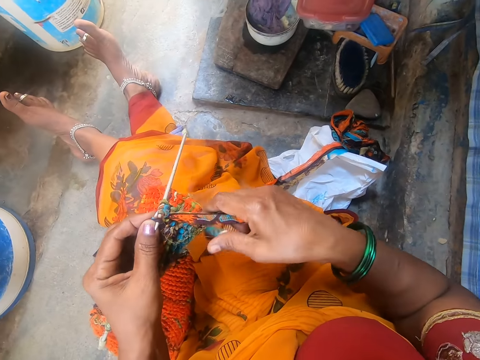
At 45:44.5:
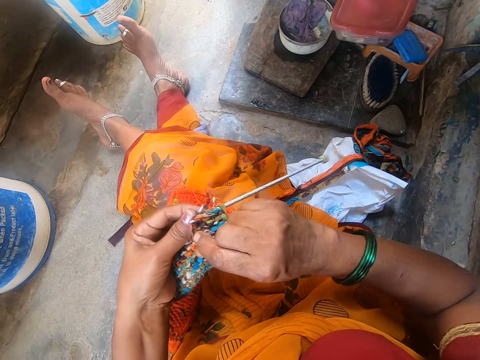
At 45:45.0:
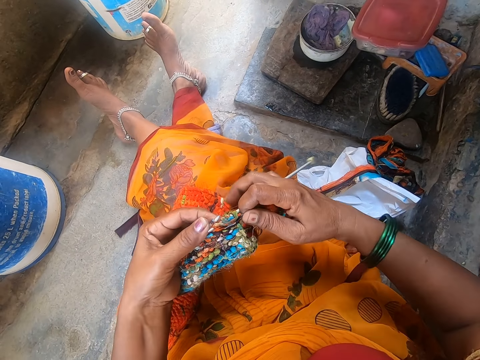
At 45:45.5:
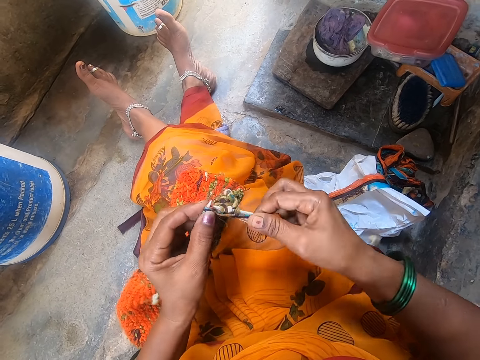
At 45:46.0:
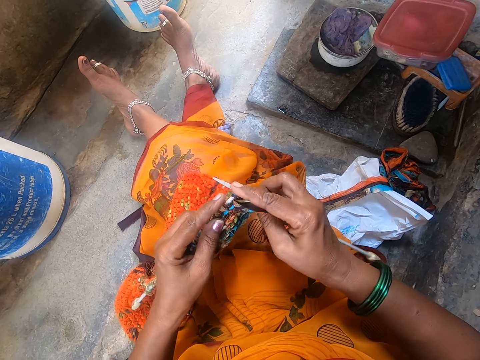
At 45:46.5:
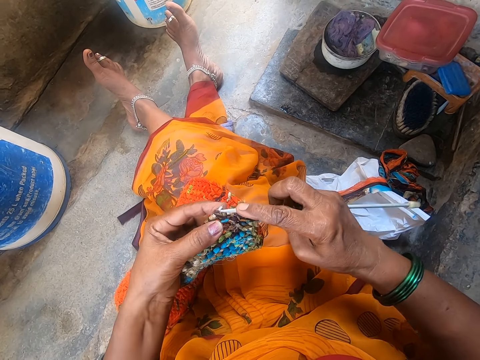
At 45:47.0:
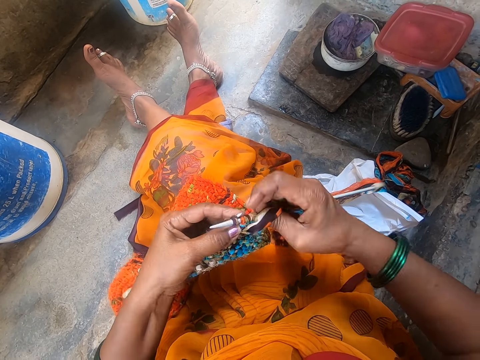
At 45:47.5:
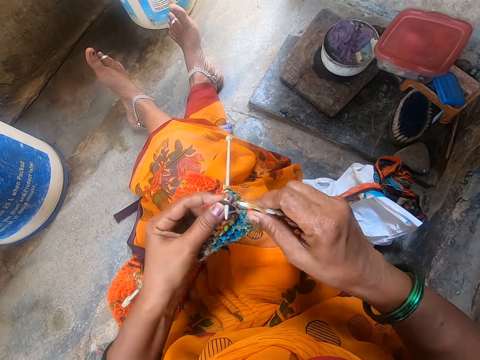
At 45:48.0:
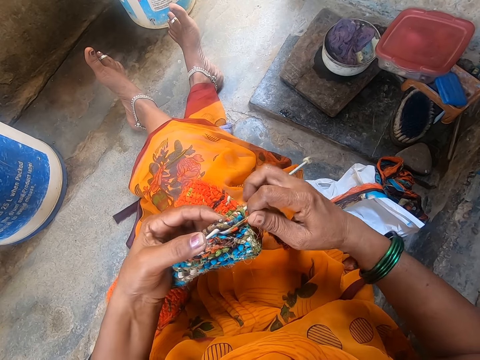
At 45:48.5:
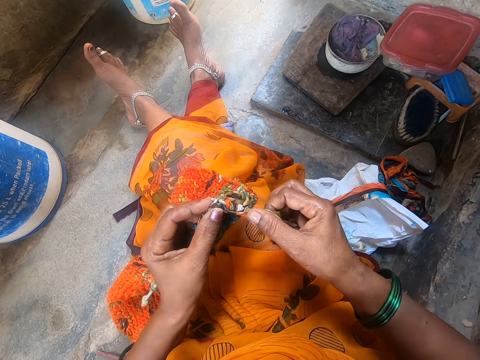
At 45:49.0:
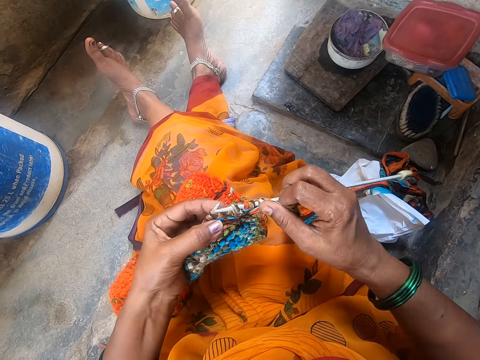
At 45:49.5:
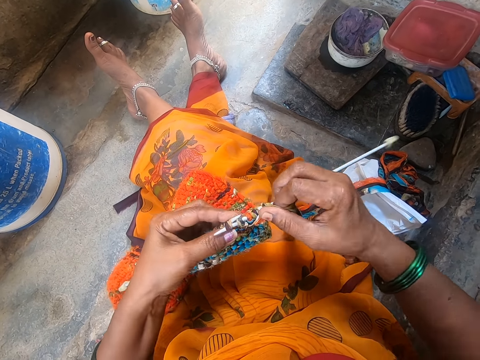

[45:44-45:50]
The camera wearer sews fabric.

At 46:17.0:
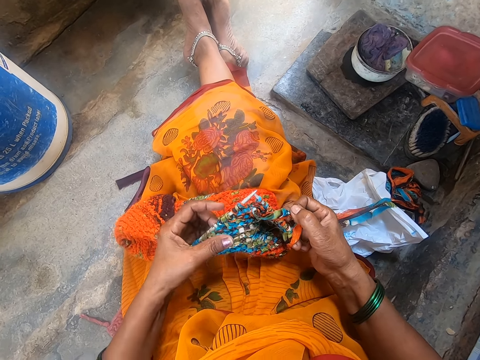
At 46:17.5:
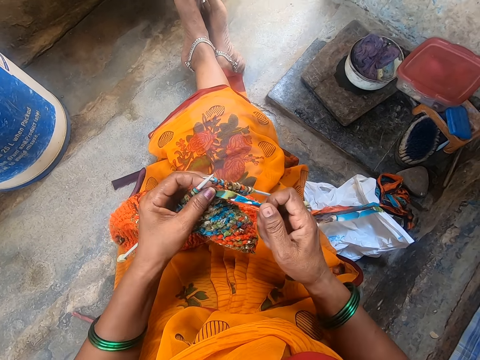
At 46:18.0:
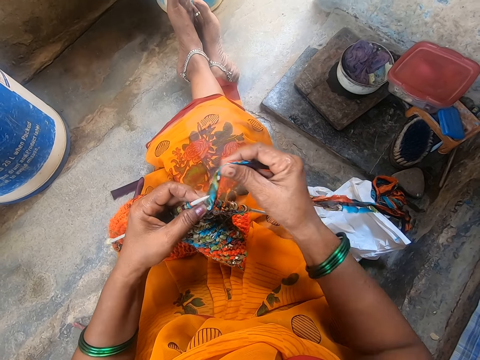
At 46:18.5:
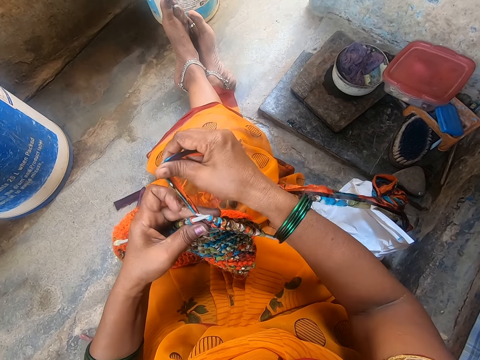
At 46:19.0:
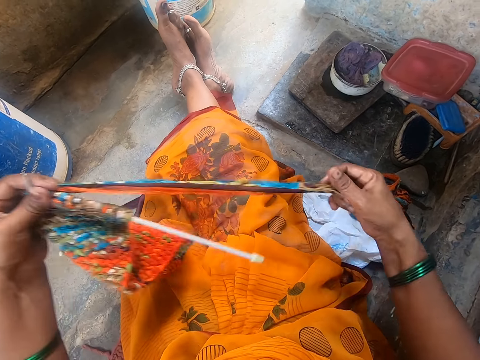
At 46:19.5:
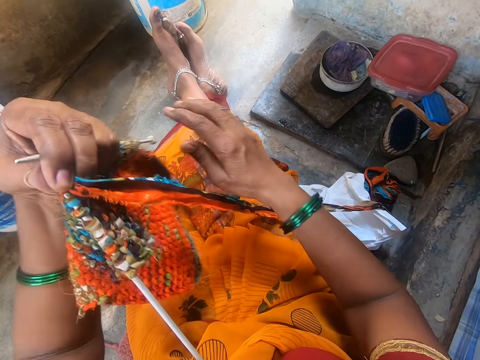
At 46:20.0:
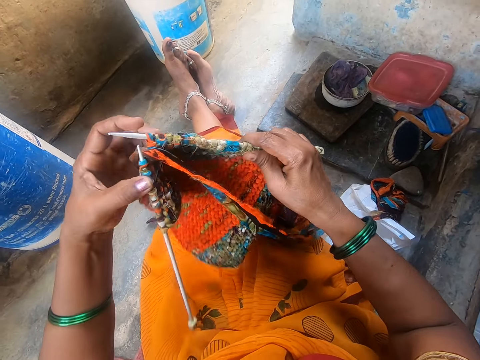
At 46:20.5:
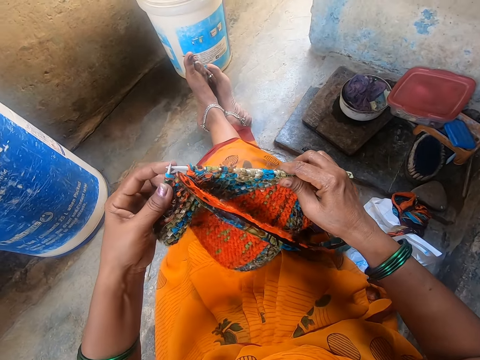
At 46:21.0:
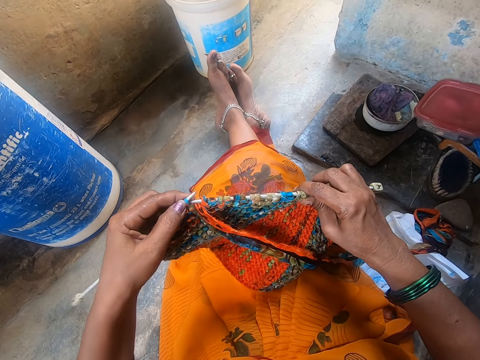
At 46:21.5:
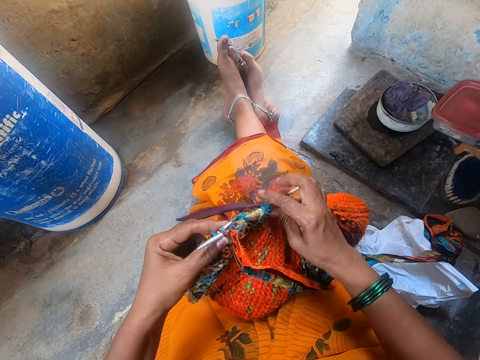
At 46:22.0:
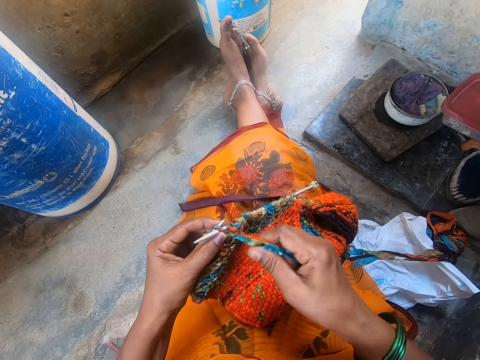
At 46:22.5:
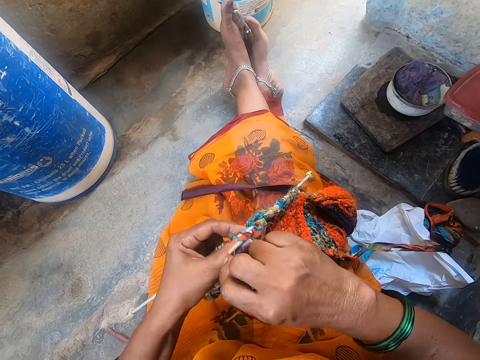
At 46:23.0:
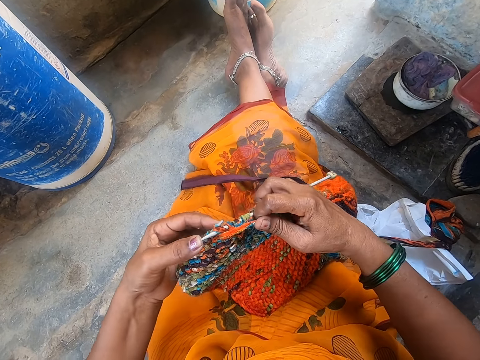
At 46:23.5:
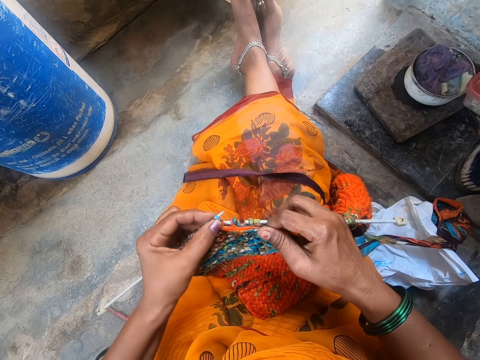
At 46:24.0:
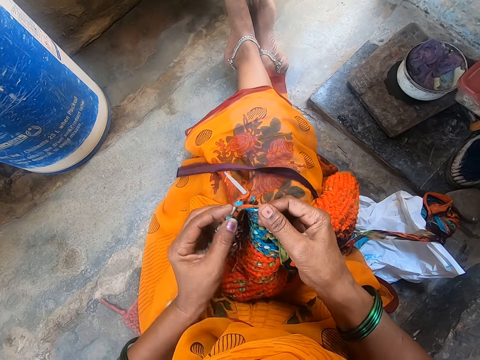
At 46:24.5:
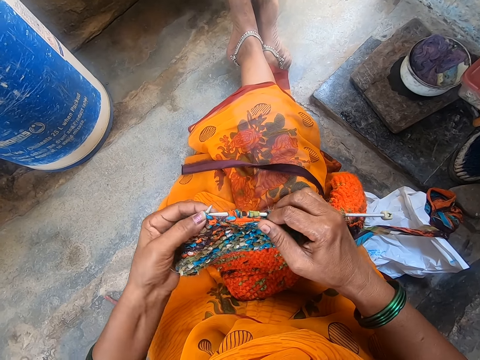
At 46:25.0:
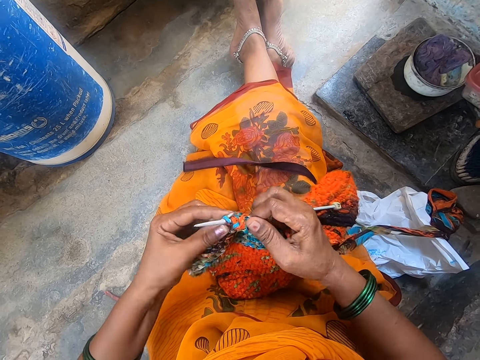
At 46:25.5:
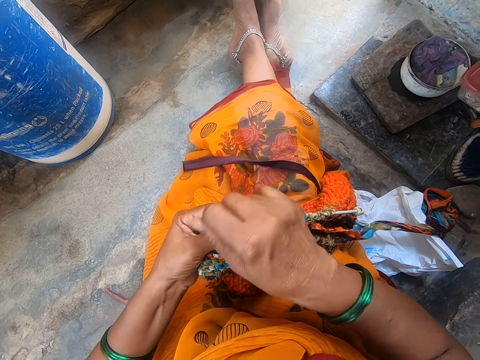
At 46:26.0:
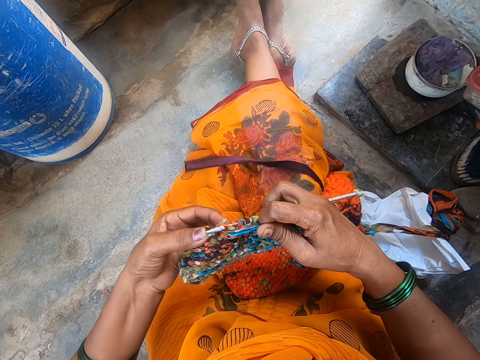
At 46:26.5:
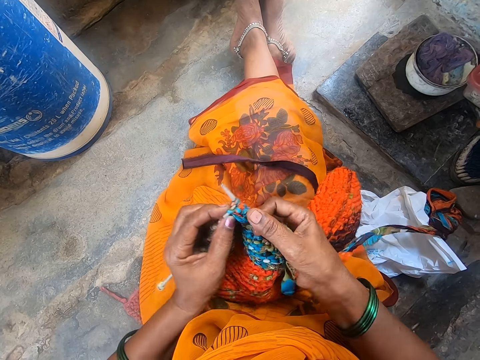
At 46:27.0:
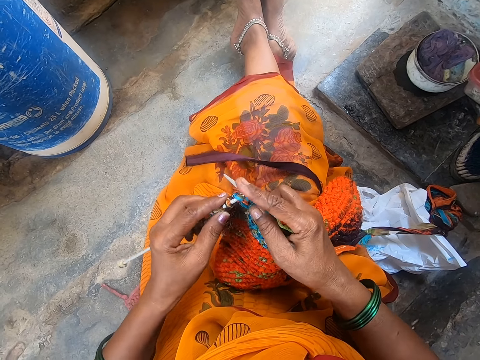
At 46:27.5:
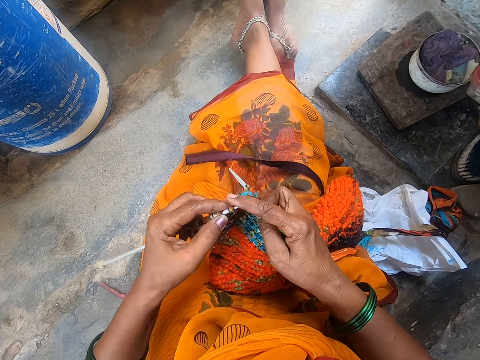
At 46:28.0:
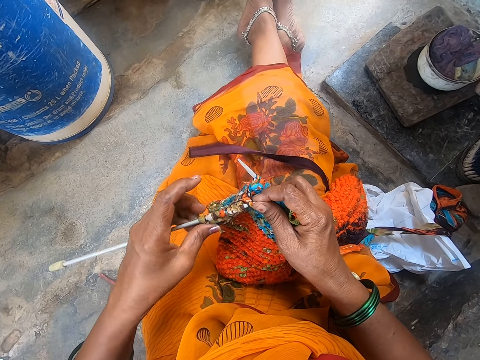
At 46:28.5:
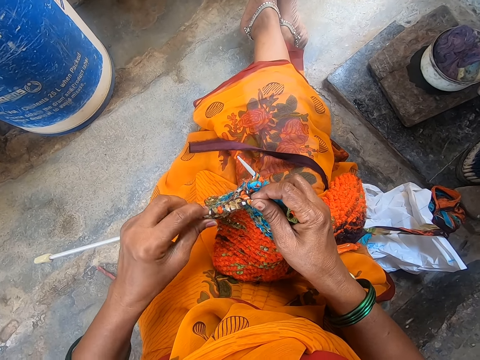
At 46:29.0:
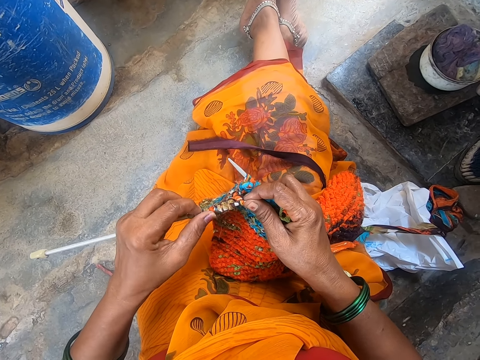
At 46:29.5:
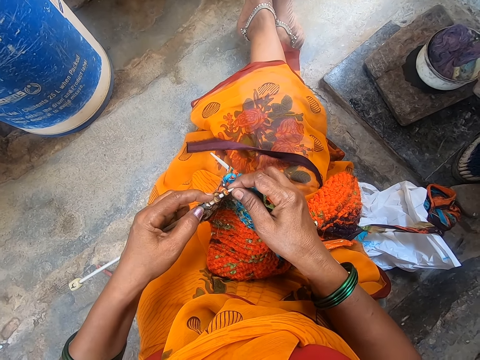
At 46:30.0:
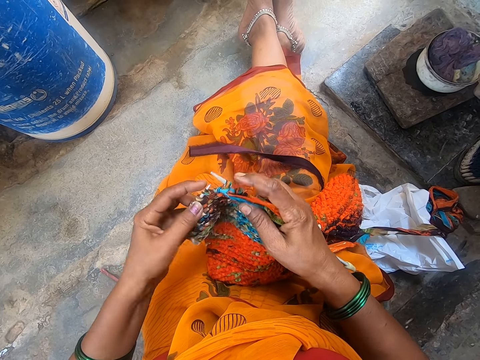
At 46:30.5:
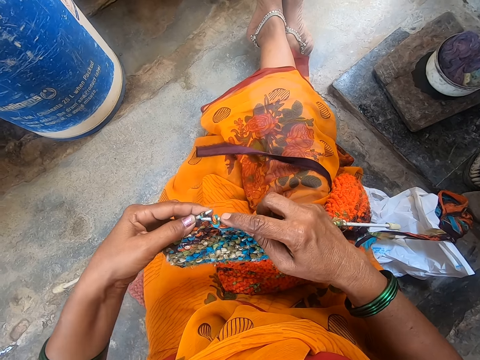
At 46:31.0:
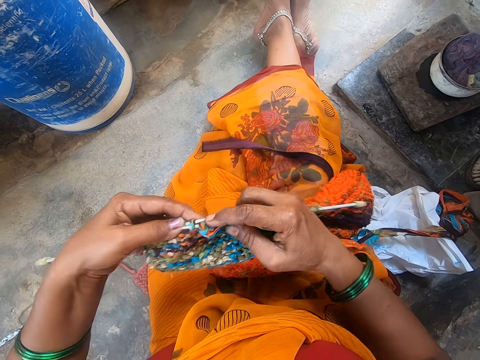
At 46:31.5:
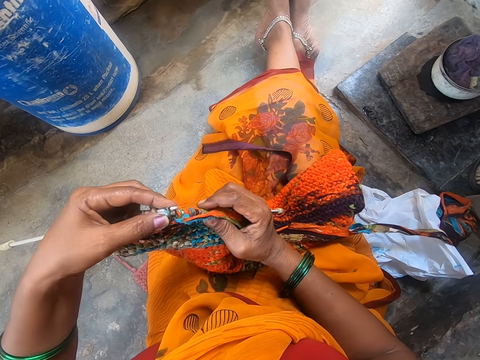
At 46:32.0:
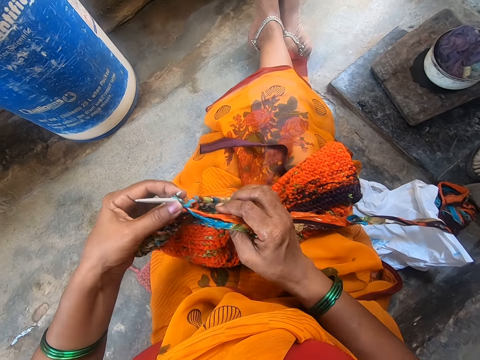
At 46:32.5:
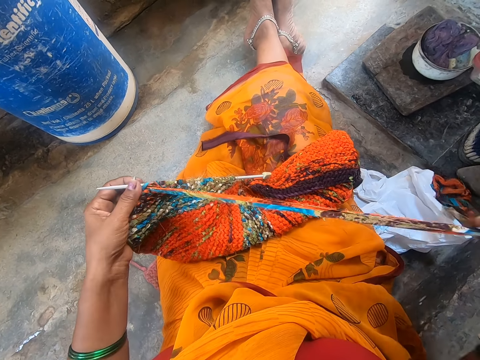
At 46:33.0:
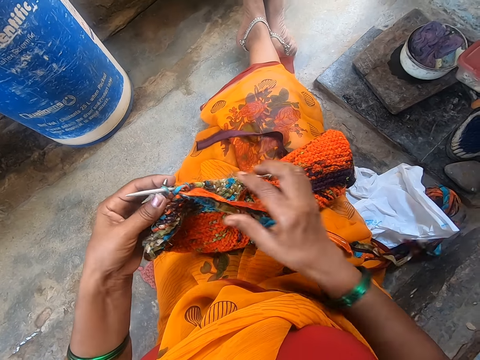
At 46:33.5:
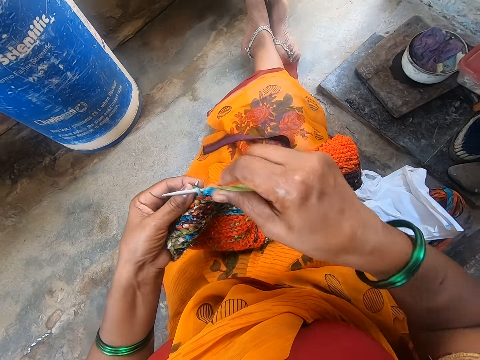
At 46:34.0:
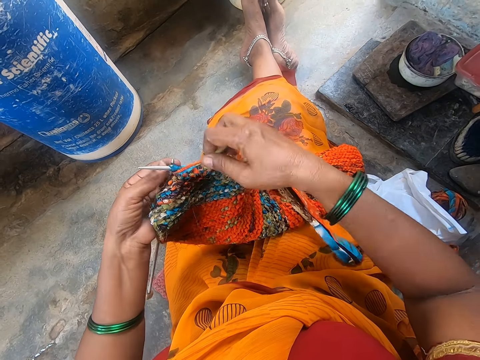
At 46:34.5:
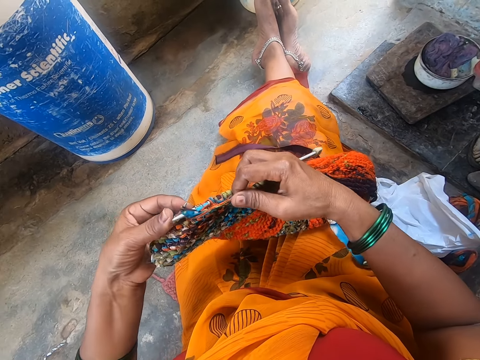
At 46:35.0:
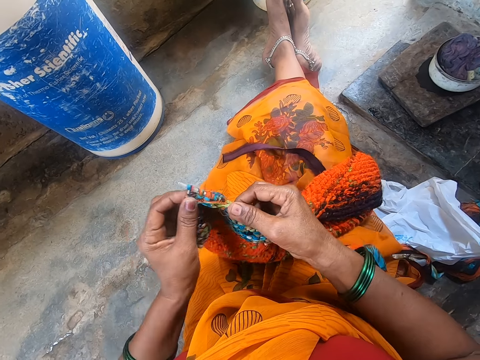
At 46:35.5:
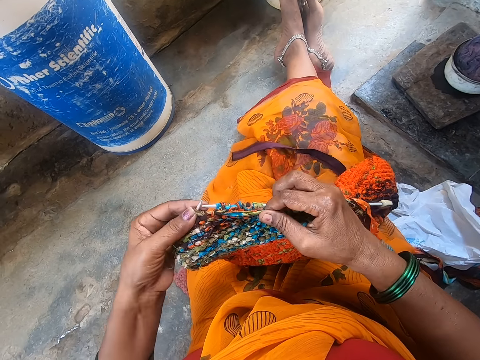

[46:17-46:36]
The camera wearer turns the fabric. They sew the fabric. They look at the fabric. They sew the fabric.

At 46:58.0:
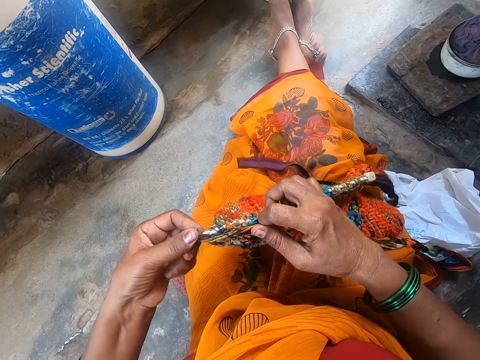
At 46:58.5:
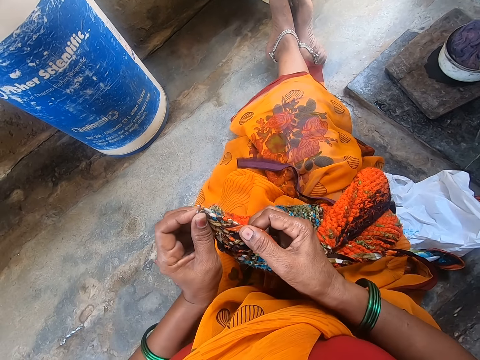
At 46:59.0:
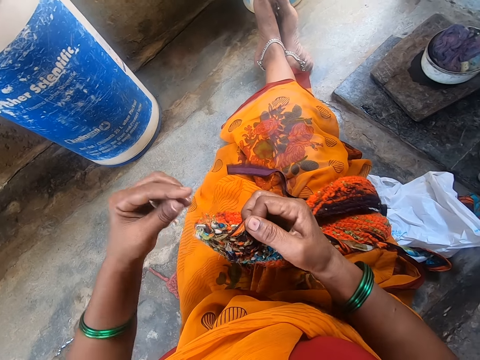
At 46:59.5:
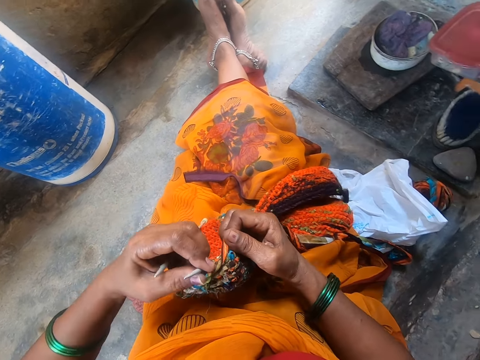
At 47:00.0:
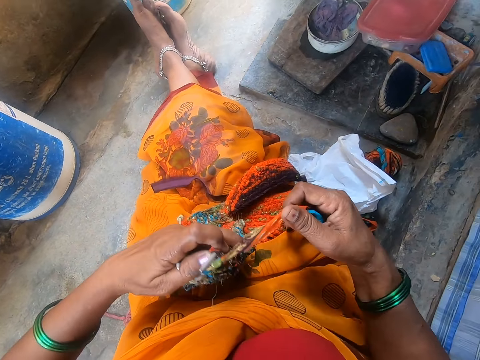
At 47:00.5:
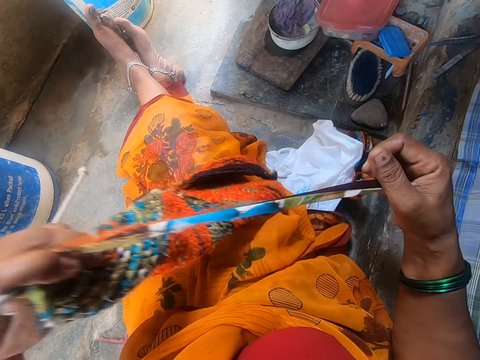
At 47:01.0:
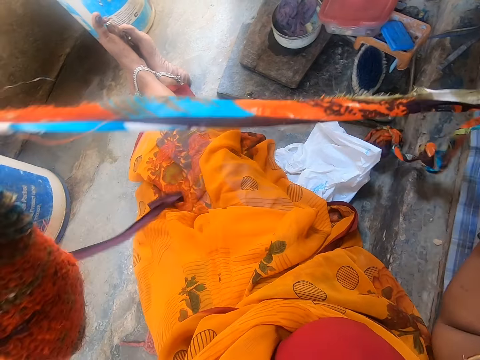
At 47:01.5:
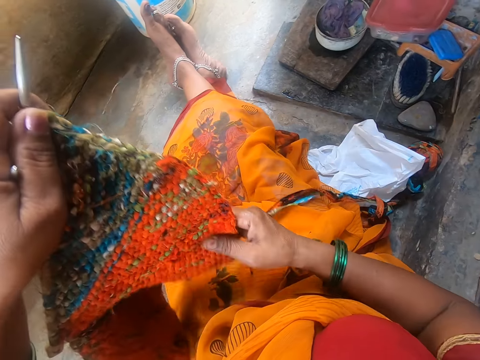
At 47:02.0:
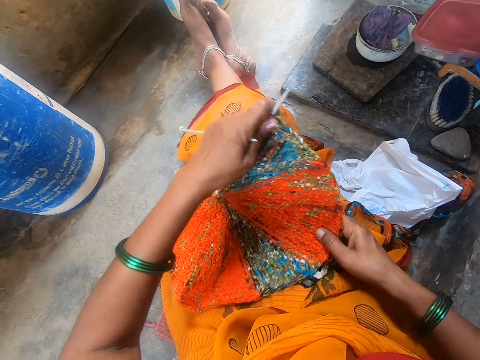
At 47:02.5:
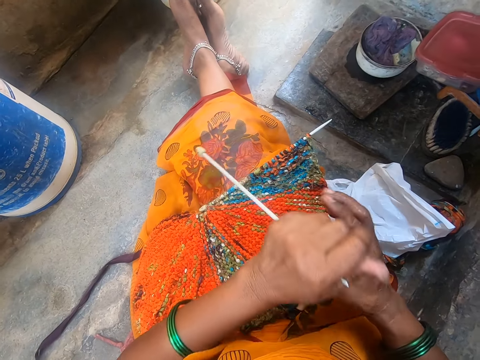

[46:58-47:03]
The camera wearer adjusts the fabric.
